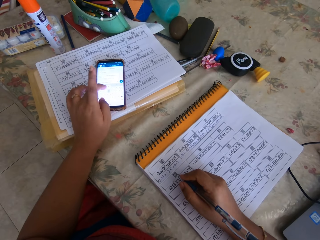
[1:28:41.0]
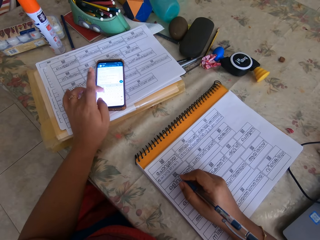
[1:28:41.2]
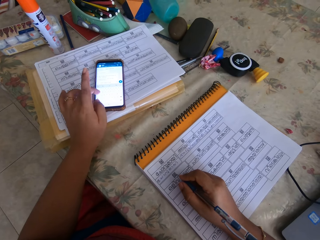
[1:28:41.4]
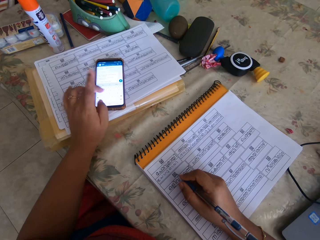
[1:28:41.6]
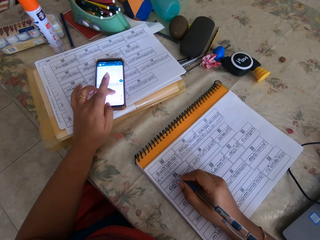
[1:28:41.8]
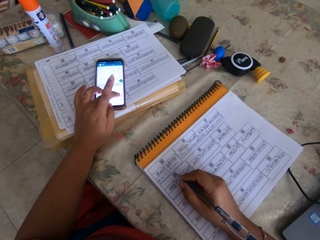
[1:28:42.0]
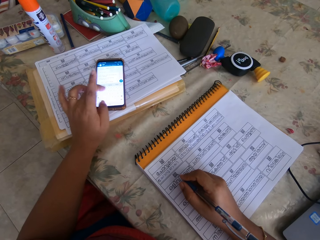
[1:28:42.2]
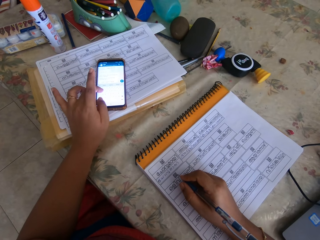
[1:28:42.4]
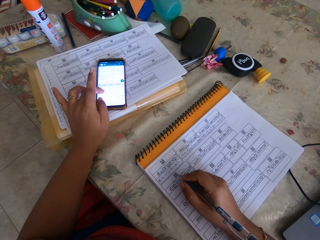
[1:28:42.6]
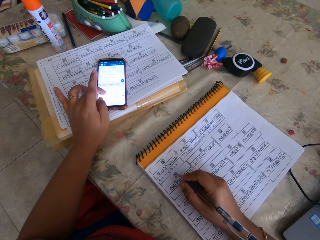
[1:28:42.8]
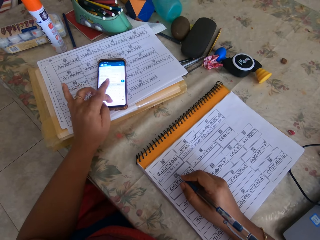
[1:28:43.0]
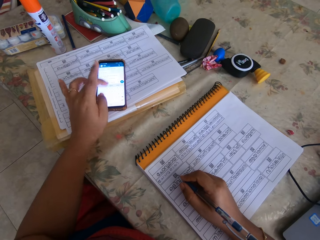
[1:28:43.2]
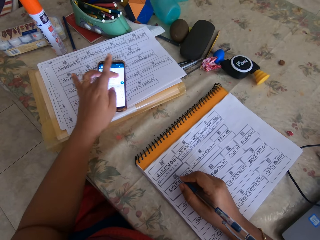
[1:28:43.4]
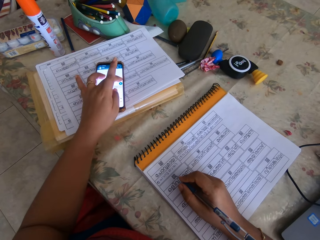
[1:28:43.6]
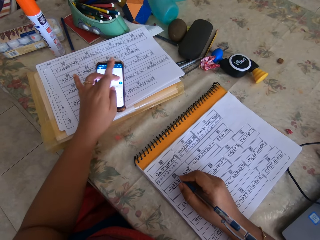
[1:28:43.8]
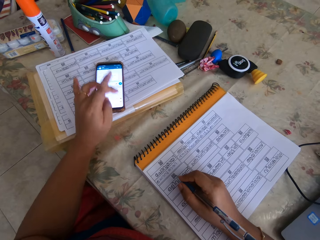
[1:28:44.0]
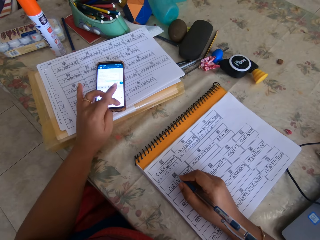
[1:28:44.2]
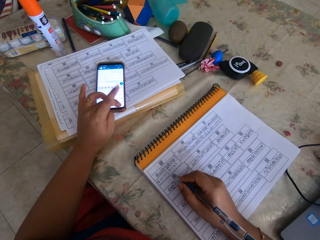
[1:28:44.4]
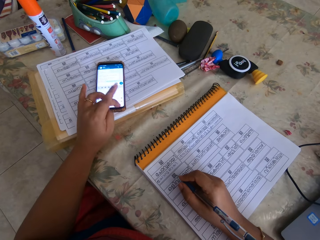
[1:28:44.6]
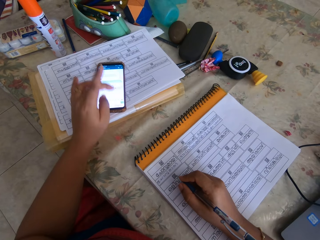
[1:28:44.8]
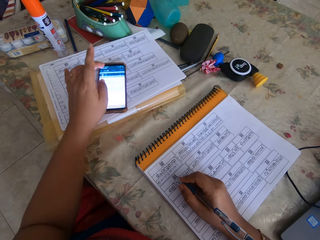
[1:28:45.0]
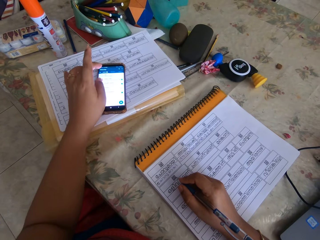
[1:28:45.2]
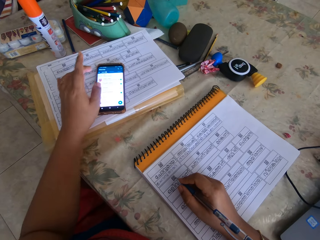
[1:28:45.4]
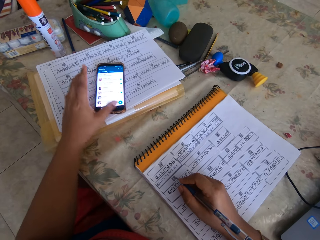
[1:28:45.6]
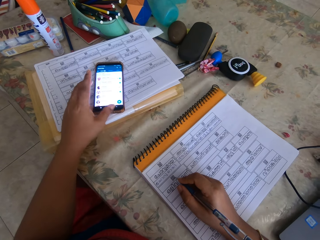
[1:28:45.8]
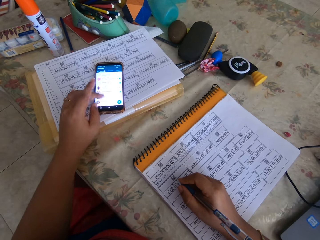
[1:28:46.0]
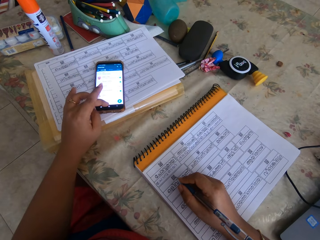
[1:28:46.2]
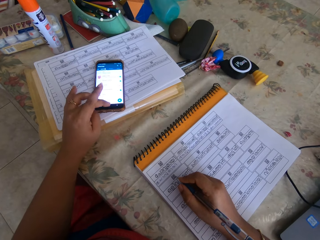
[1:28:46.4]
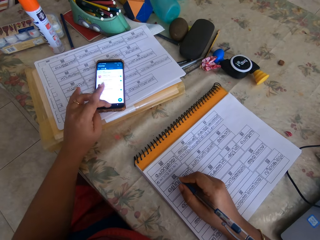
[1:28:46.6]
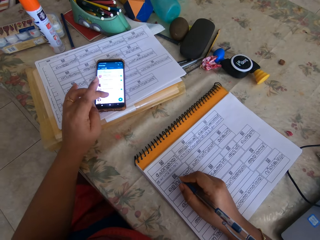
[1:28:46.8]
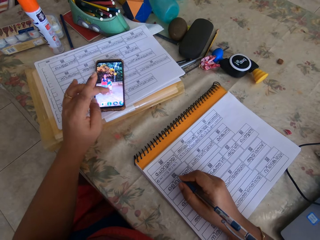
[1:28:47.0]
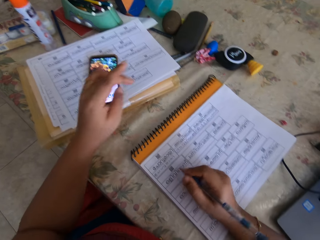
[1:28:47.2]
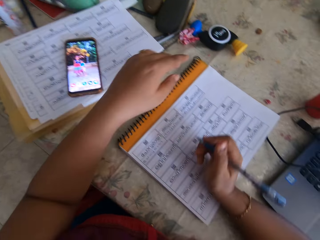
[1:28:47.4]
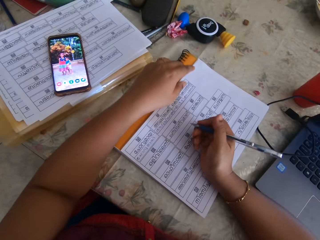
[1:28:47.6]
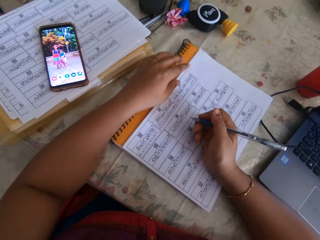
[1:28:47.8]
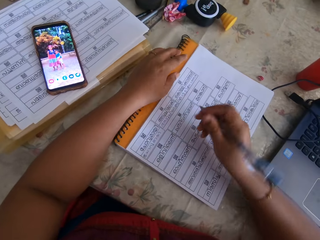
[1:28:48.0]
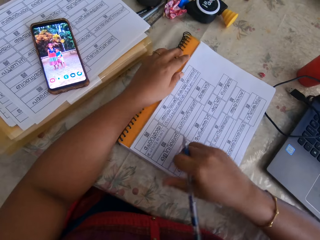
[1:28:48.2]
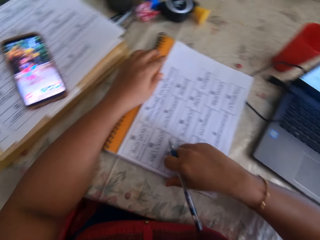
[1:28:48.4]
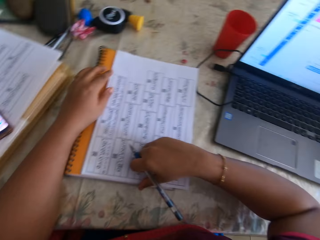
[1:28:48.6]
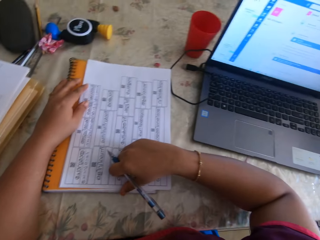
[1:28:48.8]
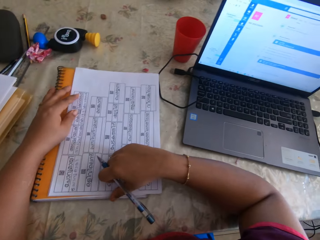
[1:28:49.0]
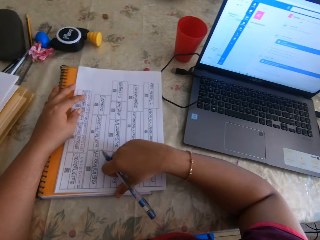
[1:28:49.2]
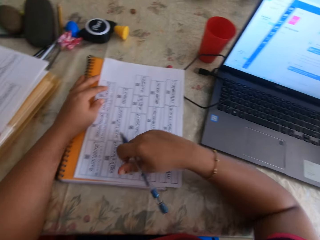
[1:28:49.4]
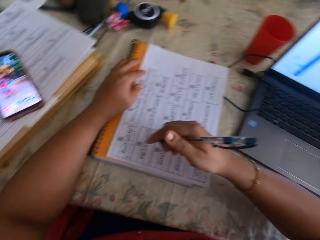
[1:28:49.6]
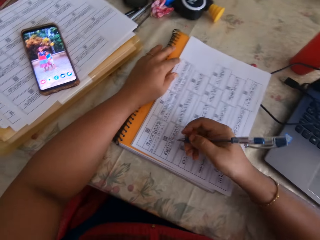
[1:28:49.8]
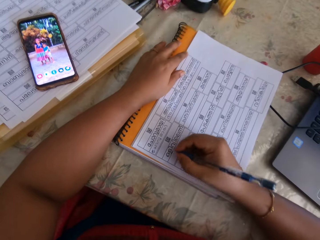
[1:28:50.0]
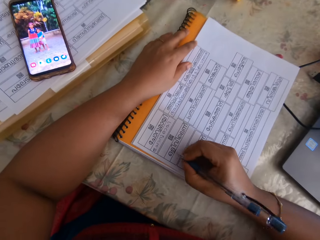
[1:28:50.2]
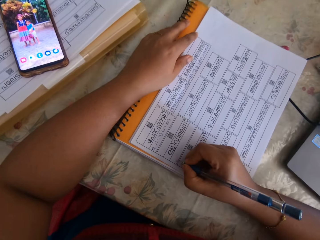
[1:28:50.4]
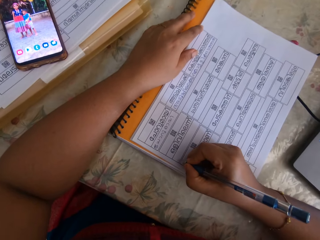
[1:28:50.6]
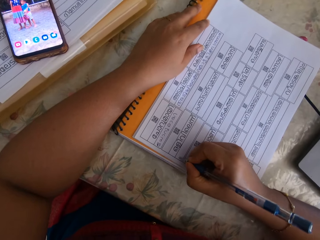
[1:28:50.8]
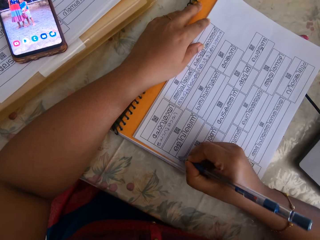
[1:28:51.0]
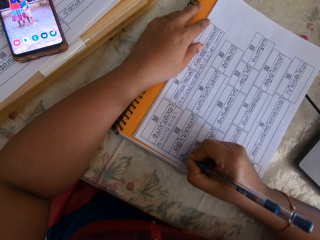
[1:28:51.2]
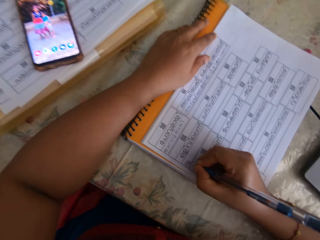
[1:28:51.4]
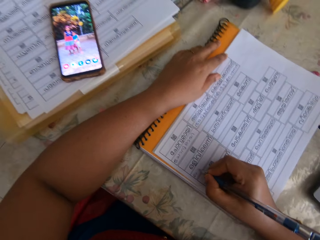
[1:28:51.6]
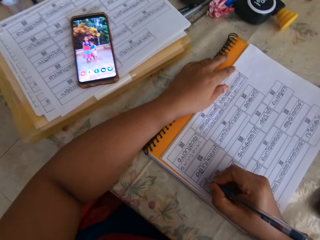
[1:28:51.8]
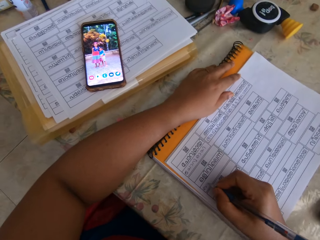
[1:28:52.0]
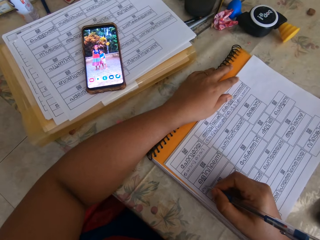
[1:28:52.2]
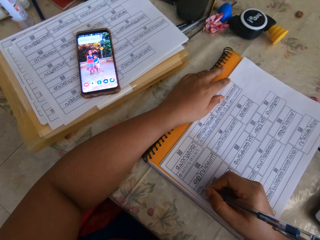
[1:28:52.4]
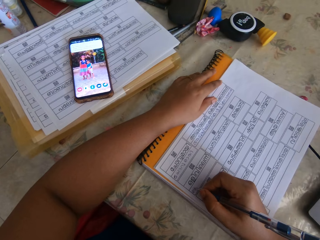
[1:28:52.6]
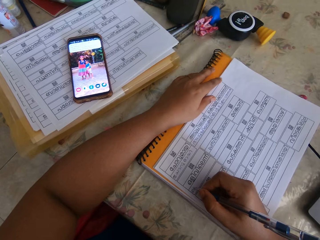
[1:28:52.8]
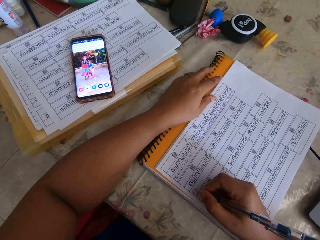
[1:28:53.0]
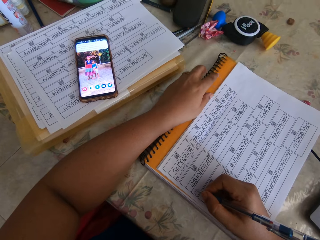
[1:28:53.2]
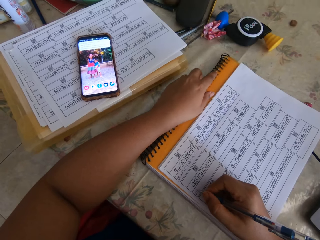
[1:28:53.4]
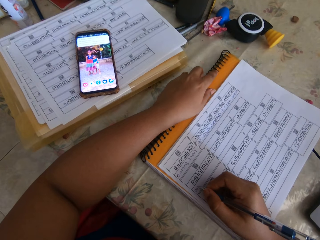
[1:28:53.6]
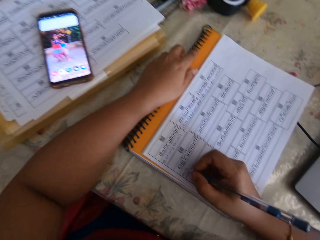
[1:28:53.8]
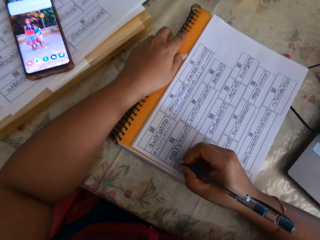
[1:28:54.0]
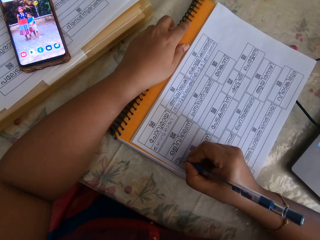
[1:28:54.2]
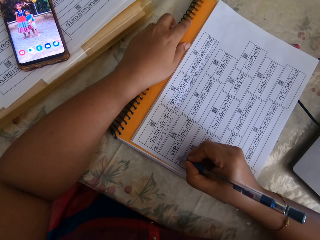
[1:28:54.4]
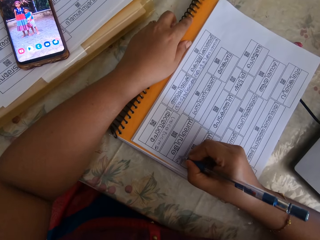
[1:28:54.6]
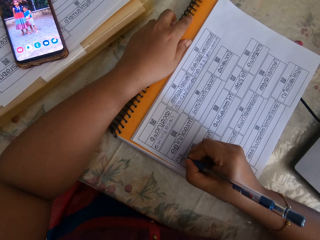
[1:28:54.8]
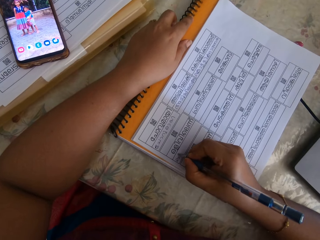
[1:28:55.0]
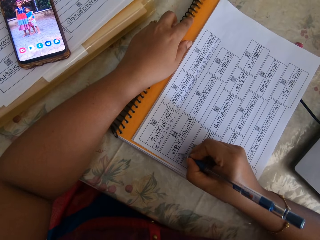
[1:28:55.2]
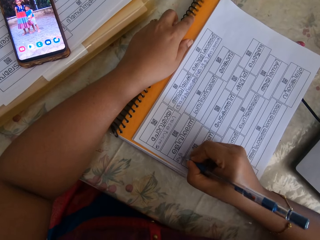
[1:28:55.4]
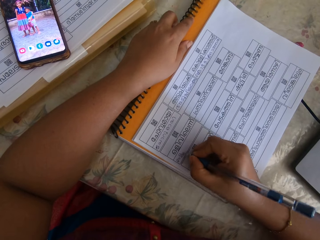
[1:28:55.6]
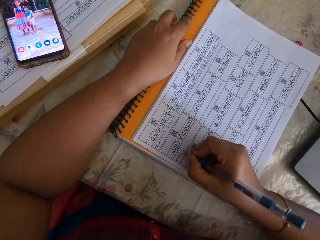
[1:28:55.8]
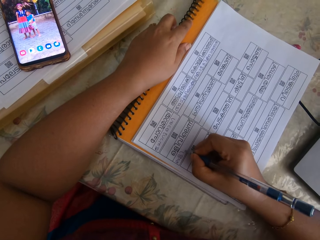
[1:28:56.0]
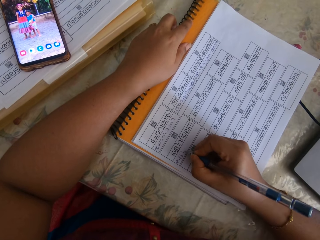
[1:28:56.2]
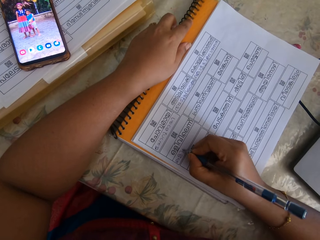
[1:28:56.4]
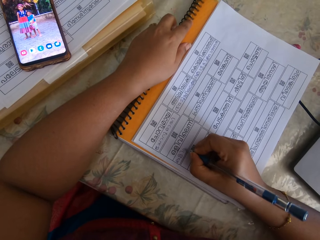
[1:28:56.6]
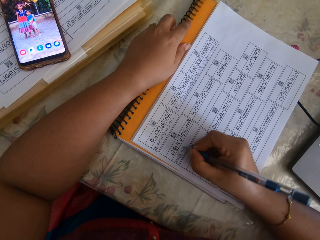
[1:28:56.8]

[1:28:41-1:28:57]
The camera wearer moves a book on the table with her right hand. She writes on a paper on the book on the table with the pen in her right hand.

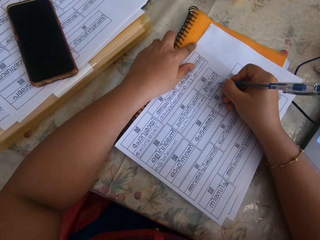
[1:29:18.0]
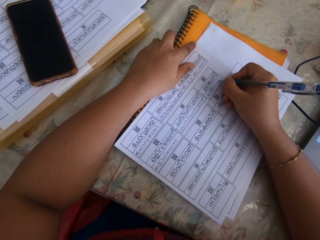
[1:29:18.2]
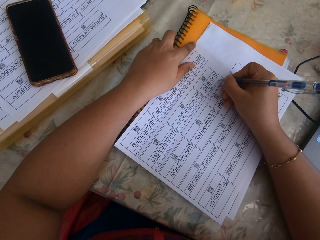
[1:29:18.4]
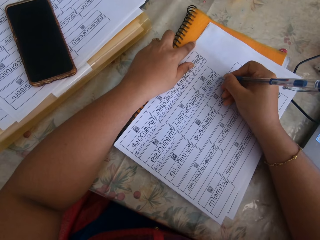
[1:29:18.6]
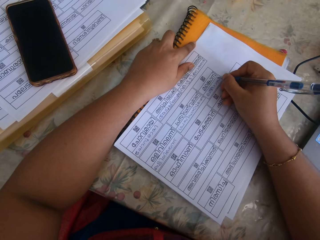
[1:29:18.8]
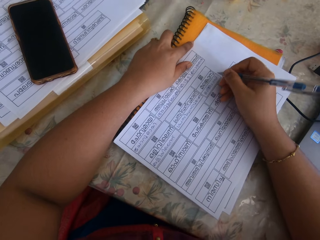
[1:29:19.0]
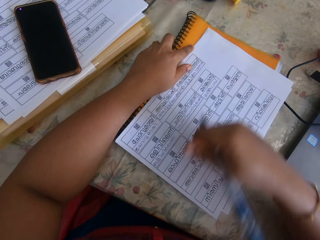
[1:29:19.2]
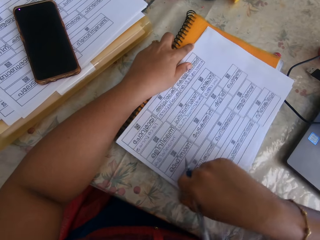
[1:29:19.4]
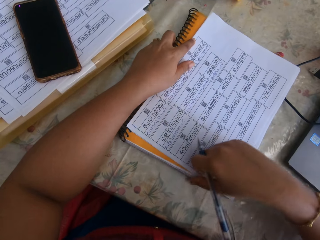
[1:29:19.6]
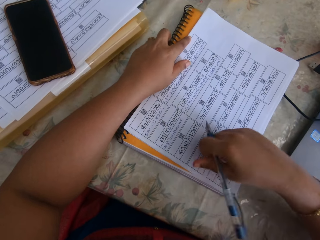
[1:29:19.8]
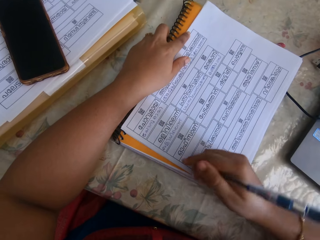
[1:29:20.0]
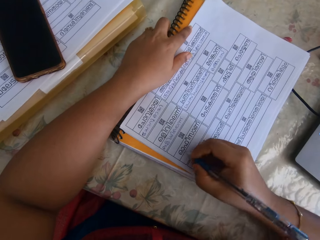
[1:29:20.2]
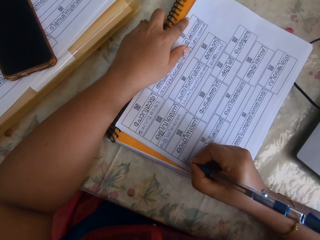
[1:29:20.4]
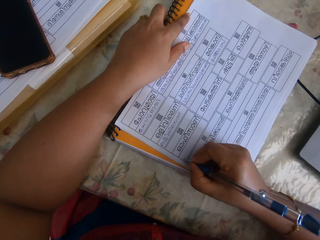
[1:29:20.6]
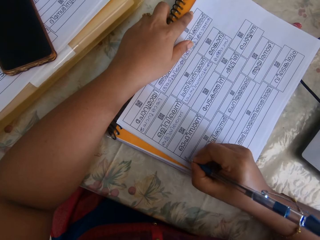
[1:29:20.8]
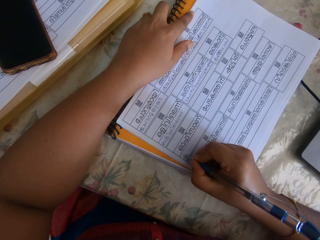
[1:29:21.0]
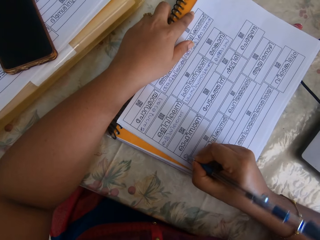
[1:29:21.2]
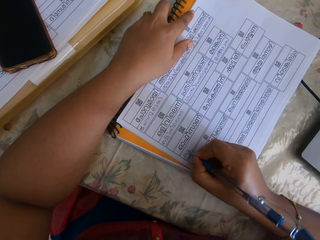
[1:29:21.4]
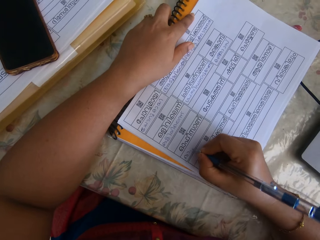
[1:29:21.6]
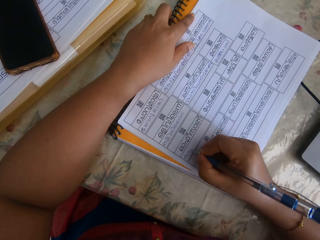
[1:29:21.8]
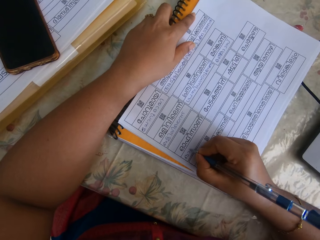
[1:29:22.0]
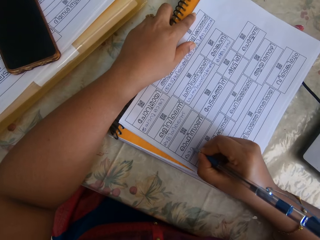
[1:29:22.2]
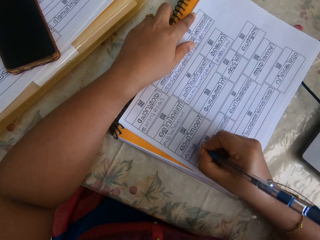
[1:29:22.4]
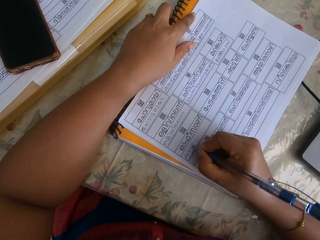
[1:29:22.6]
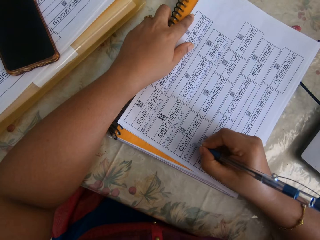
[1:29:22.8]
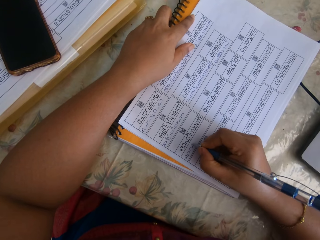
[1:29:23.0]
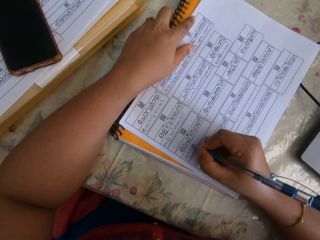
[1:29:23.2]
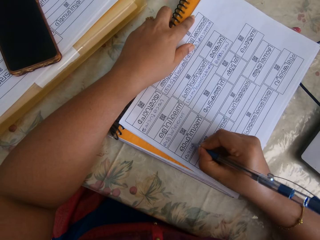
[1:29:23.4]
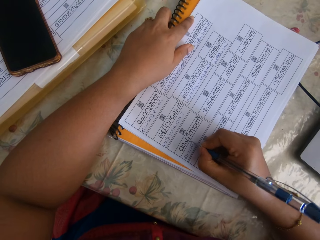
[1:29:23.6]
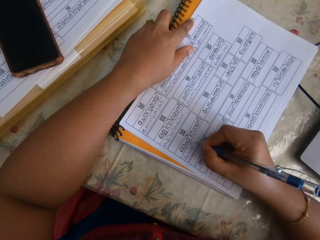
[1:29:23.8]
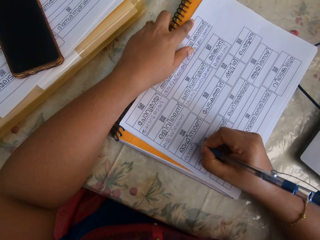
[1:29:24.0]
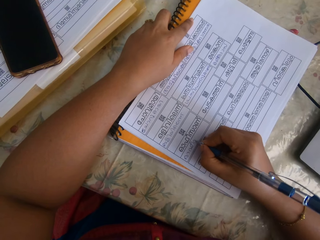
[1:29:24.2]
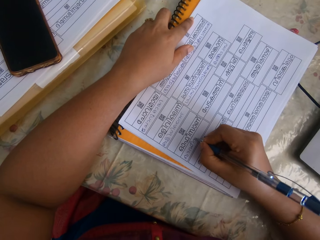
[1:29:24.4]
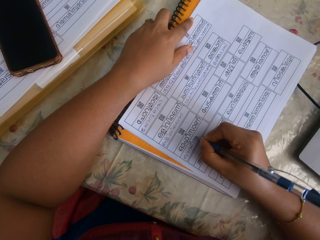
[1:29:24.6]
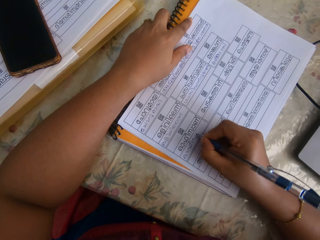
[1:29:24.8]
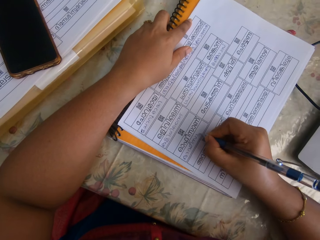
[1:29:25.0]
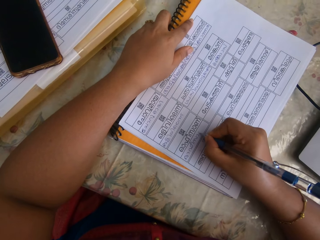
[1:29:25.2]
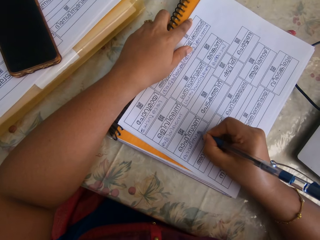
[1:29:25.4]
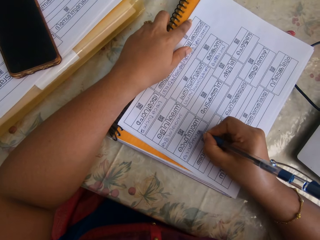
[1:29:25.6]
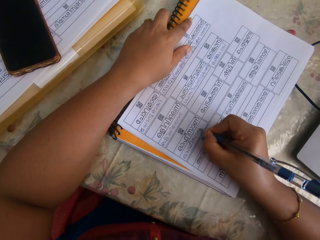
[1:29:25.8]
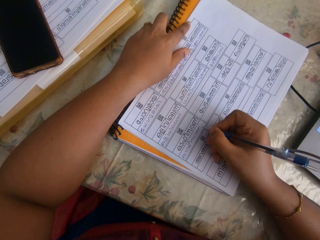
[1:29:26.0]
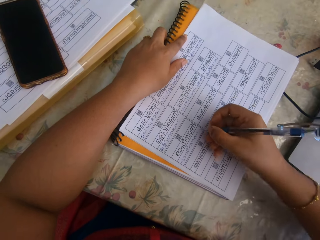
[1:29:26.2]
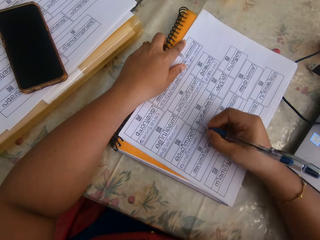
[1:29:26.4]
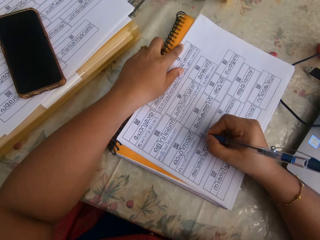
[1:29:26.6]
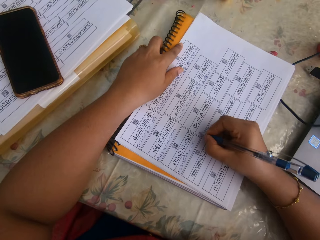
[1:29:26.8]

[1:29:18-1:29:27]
The camera wearer moves the paper on the book on the table with her right hand. She writes on the paper on the book on the table with the pen in her right hand.
